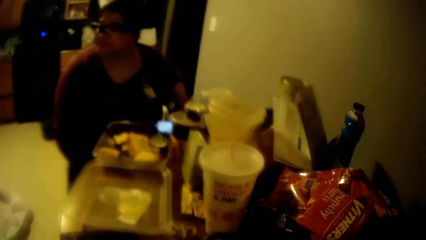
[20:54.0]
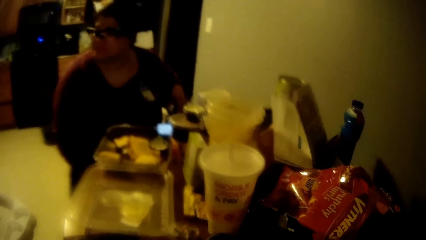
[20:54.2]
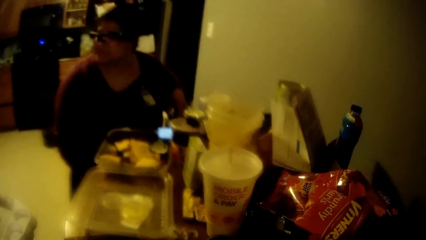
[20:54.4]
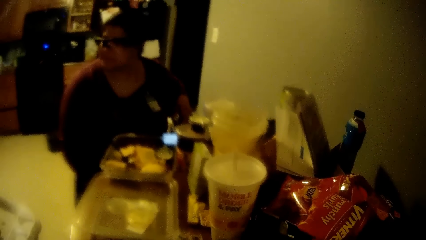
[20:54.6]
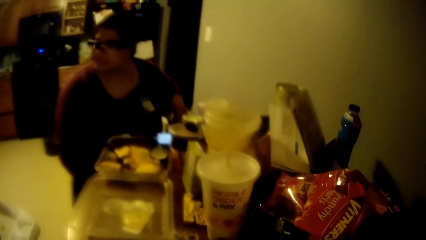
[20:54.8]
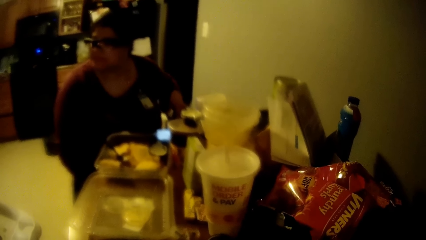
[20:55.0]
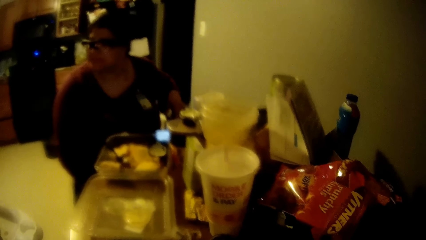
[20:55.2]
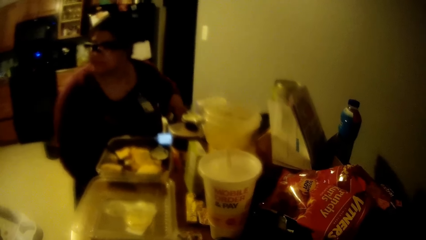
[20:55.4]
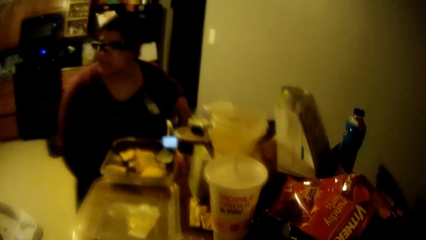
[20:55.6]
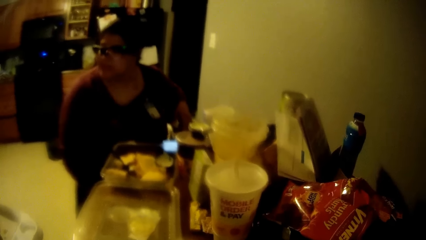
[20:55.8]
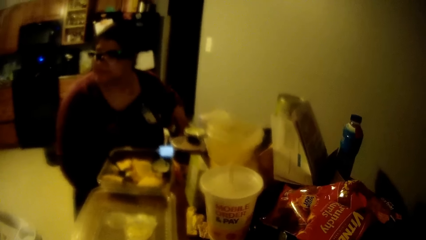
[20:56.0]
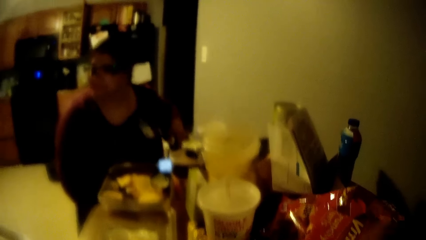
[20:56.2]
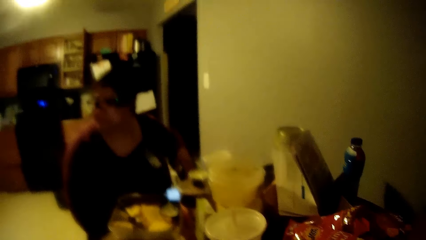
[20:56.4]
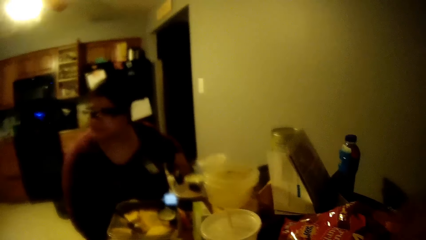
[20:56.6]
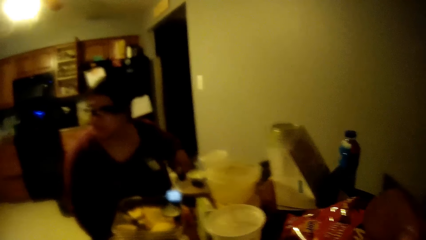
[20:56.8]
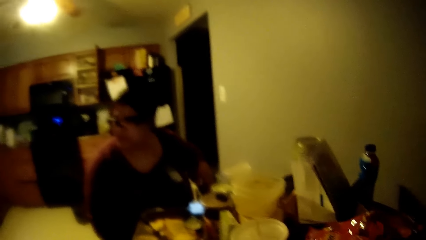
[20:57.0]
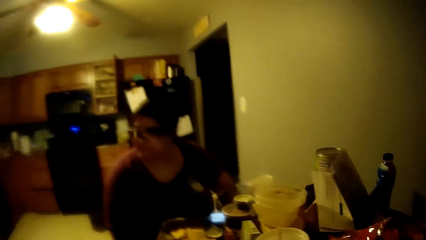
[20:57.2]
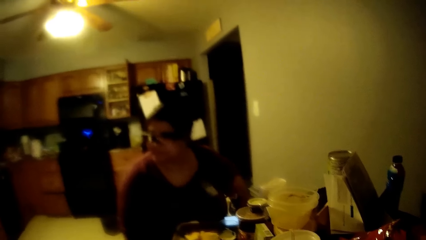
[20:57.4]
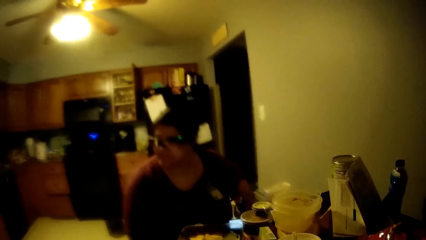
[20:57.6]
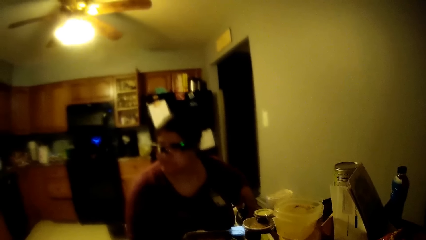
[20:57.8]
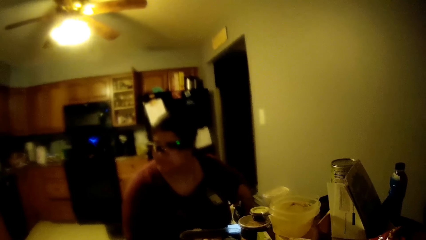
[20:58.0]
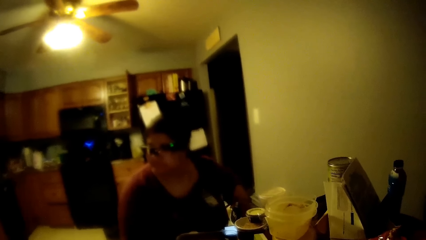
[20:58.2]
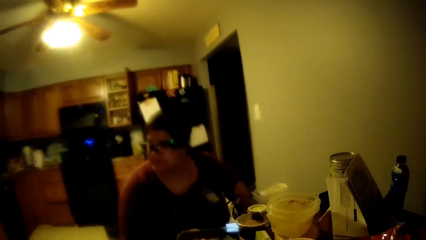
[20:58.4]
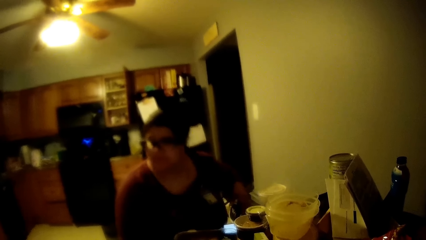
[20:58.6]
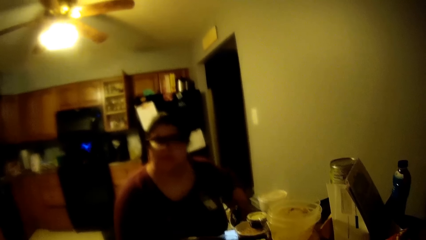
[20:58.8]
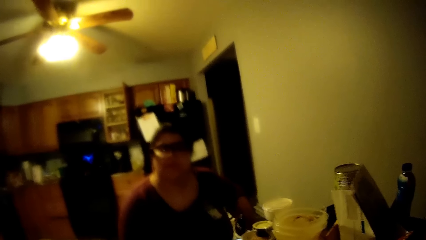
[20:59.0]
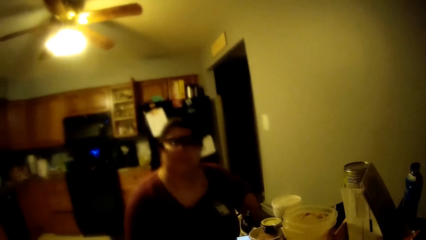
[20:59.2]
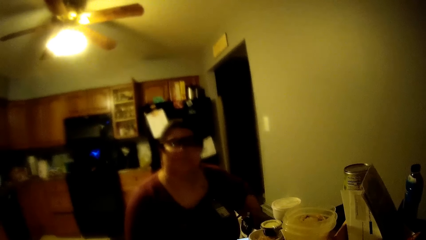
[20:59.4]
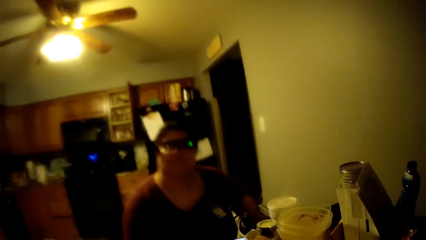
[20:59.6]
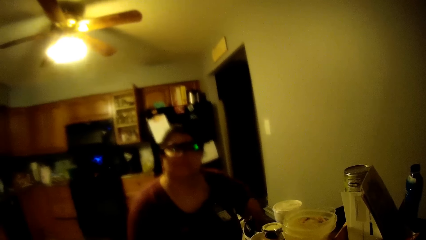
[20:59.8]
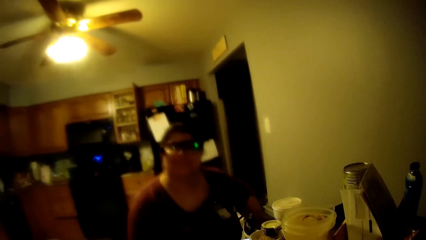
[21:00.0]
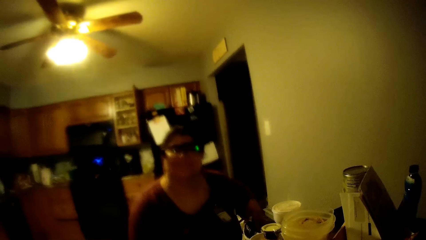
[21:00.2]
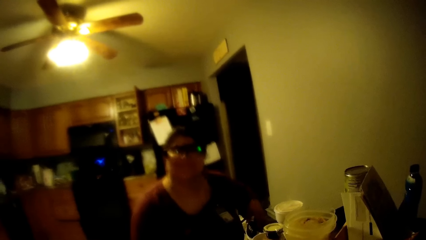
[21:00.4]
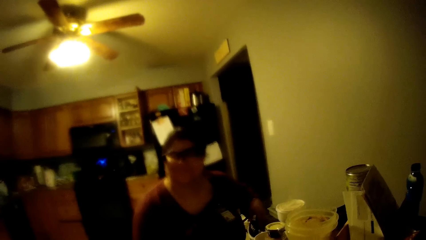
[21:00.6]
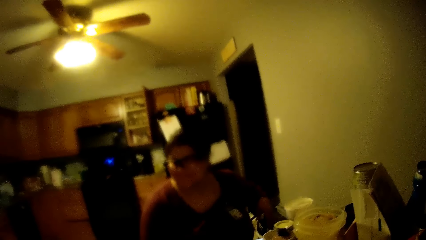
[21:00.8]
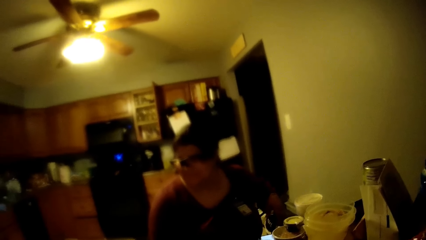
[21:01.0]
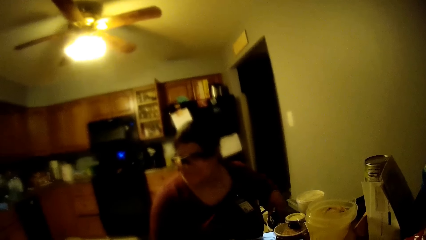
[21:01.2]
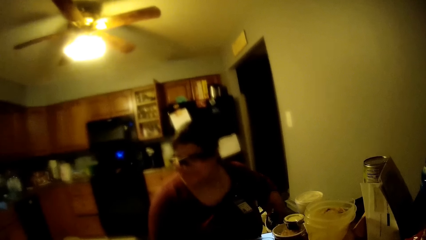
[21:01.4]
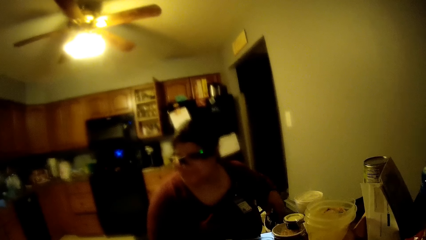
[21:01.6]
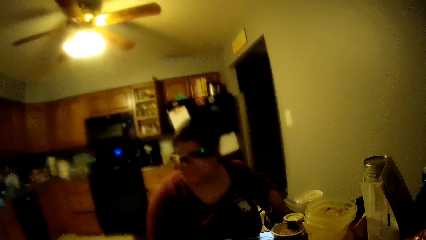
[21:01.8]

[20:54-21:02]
The camera wearer eats some food with his right hand.

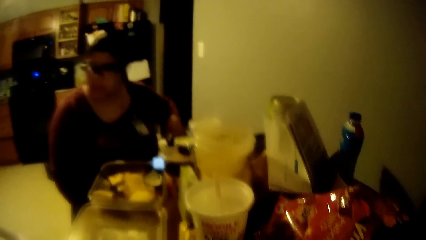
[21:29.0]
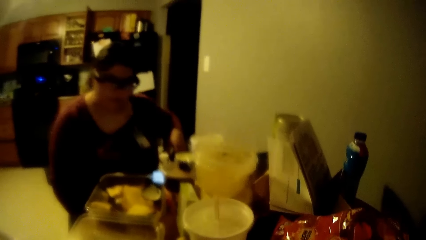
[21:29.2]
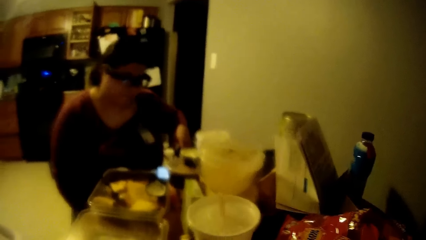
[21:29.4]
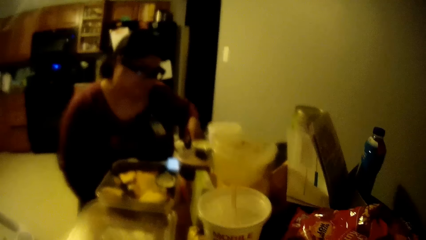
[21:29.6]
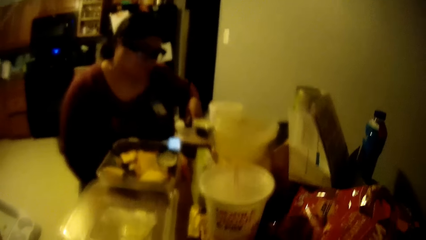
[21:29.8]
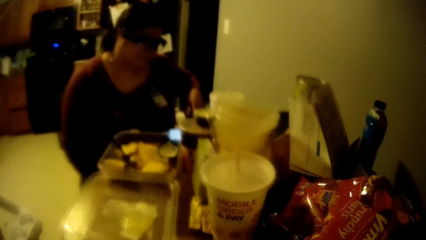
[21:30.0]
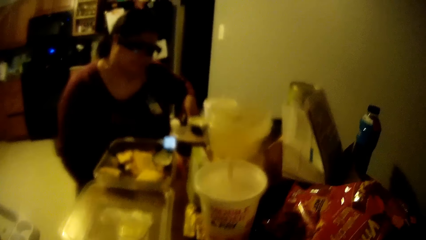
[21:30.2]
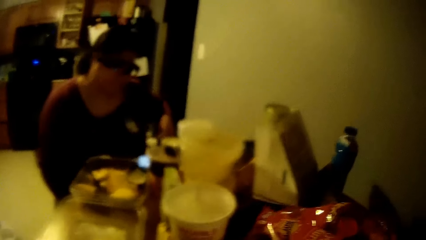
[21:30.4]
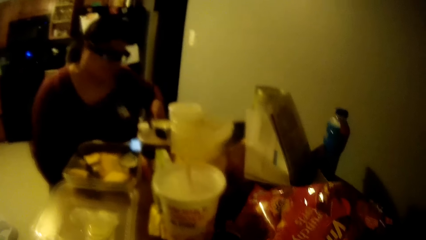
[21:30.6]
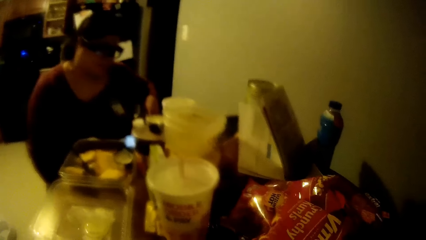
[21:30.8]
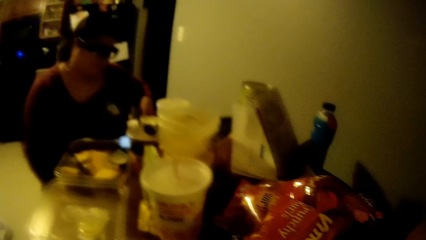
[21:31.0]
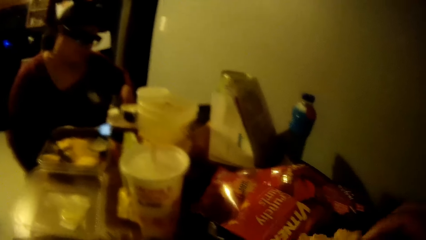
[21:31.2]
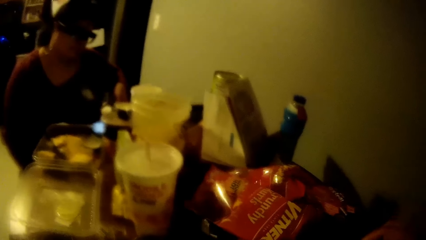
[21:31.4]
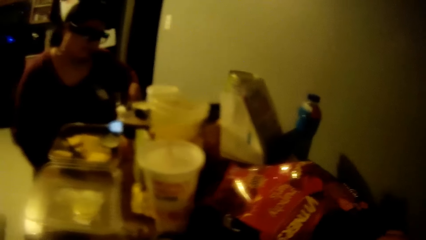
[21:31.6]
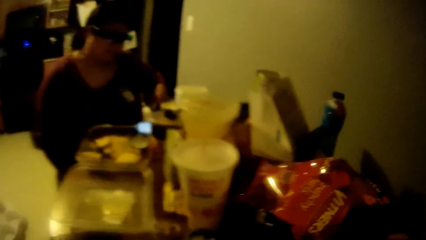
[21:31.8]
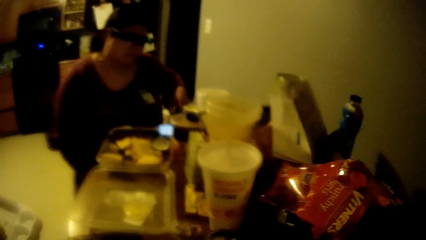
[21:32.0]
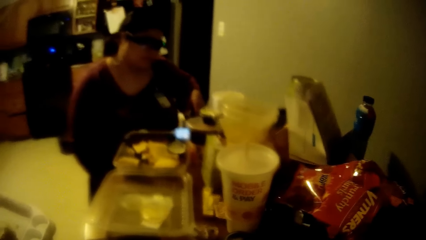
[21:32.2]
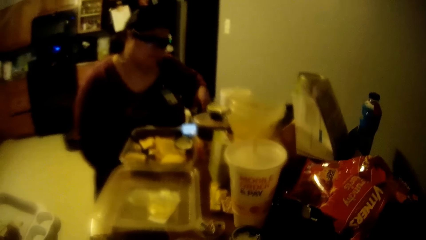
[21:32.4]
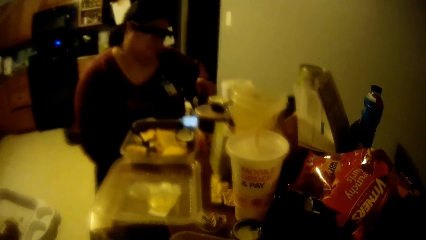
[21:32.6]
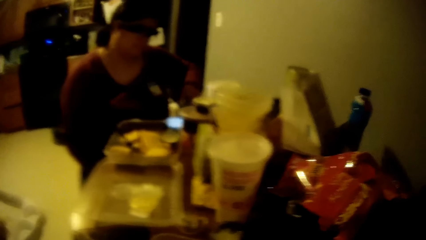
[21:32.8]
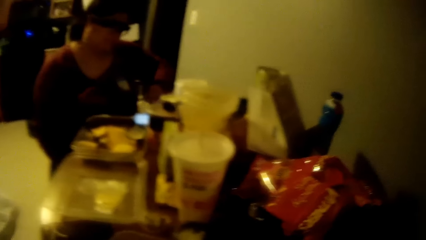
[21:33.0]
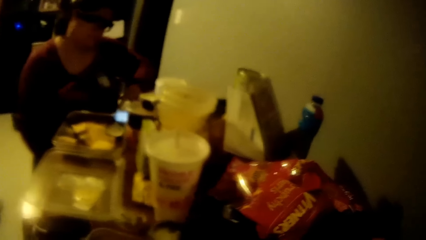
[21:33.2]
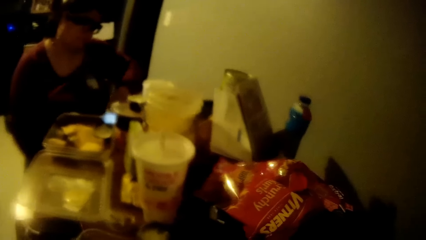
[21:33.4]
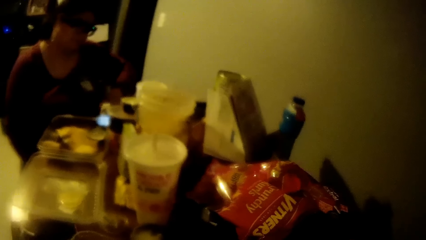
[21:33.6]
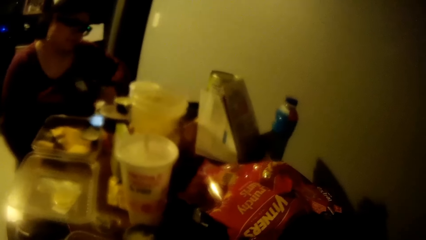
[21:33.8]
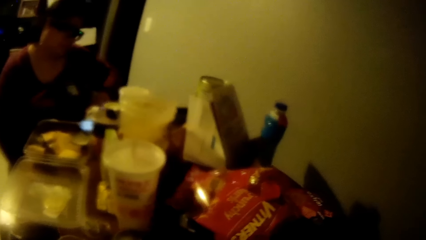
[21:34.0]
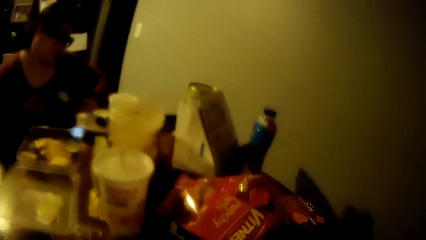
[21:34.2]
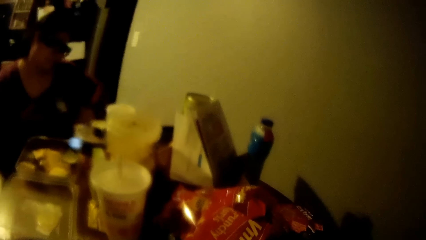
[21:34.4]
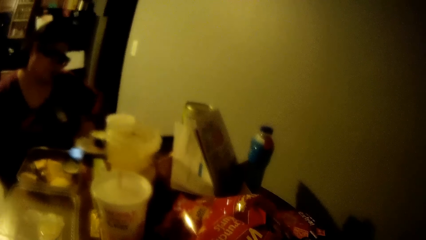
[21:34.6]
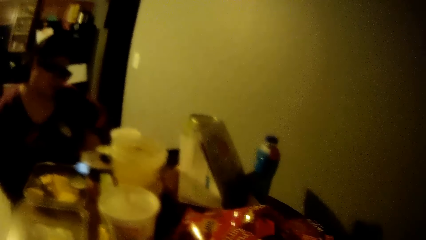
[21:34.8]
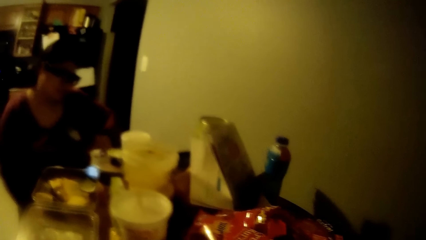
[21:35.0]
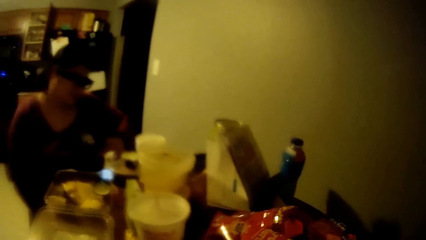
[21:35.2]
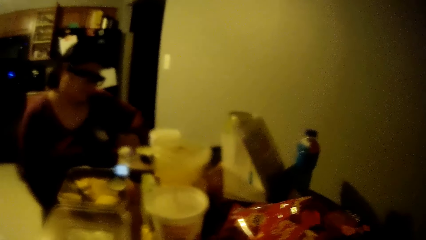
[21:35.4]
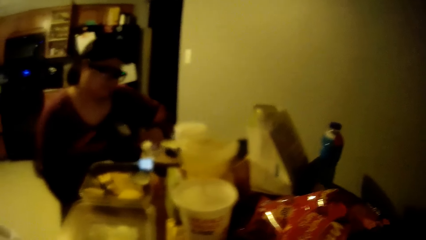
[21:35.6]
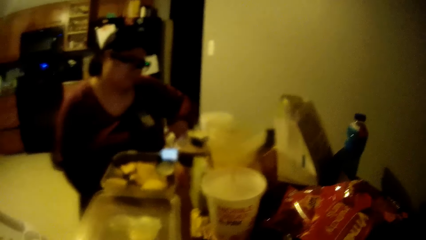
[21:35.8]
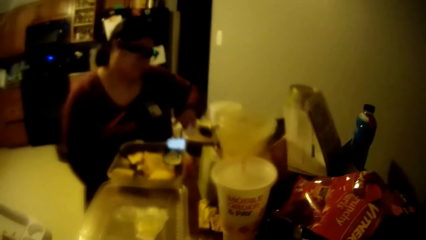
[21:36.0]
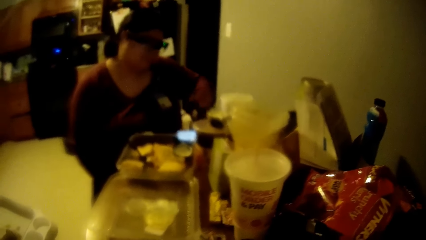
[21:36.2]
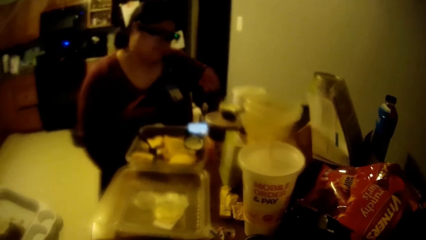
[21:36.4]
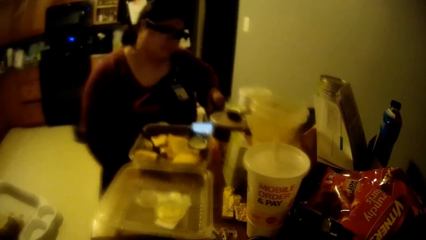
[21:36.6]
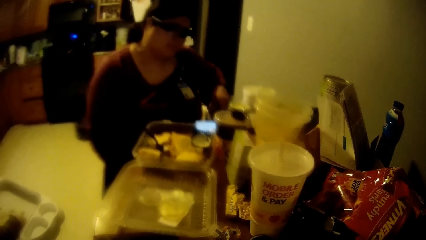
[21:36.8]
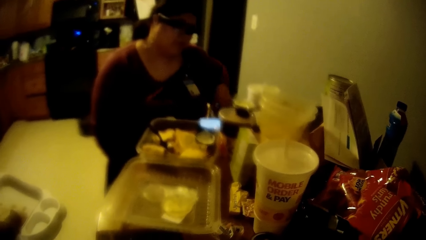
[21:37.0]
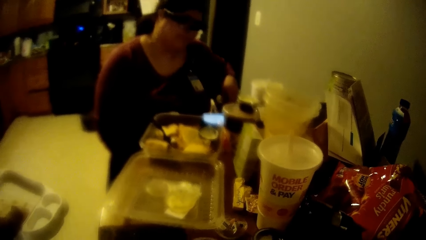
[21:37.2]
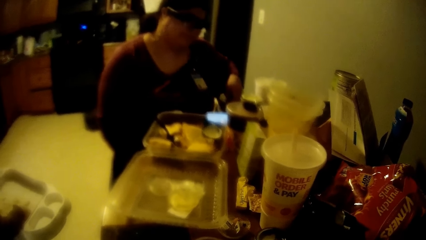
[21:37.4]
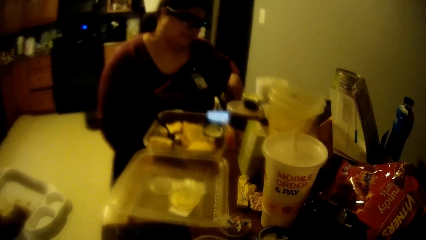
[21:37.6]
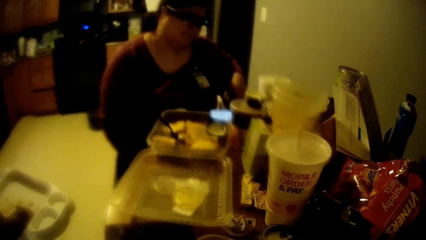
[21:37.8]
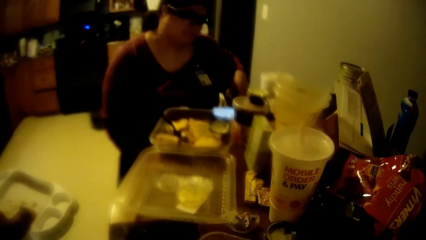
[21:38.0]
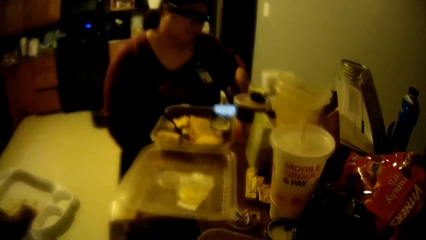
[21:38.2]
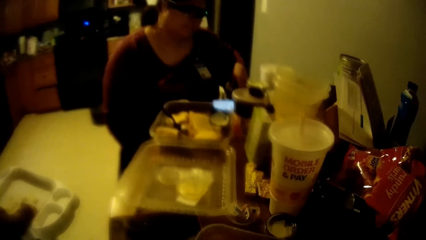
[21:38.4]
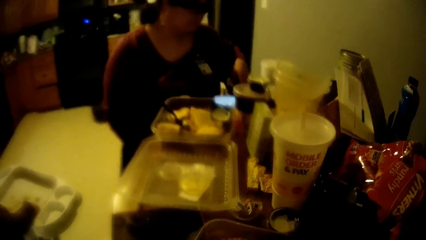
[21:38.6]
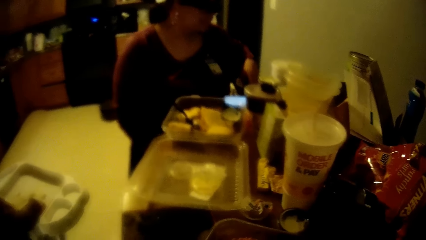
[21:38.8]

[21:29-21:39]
The camera wearer looks at the woman.
